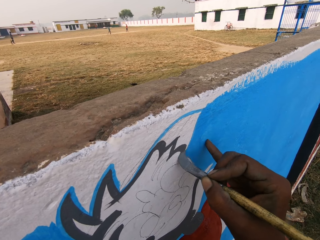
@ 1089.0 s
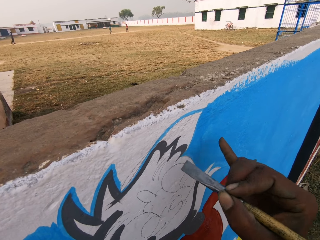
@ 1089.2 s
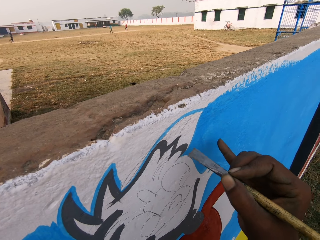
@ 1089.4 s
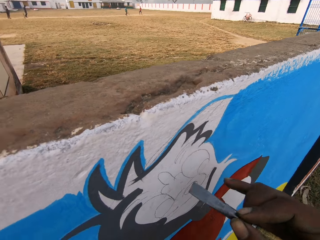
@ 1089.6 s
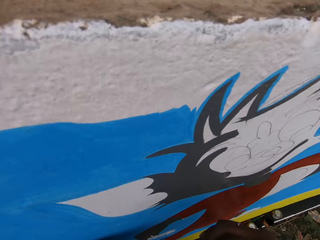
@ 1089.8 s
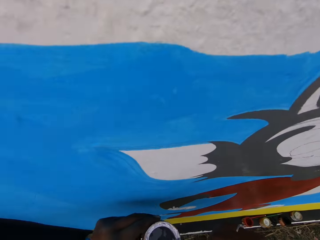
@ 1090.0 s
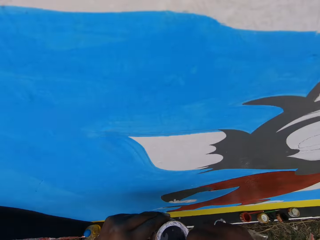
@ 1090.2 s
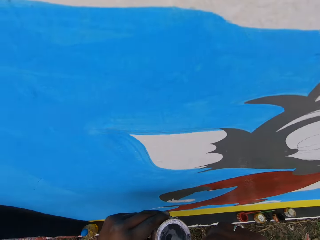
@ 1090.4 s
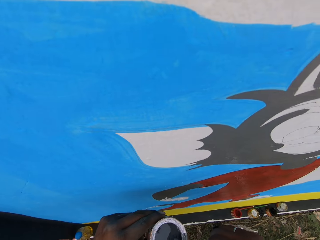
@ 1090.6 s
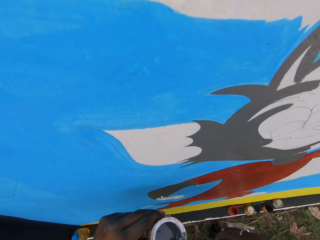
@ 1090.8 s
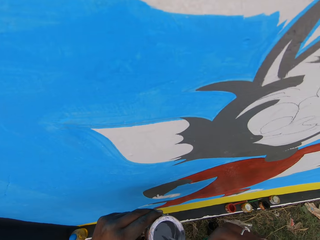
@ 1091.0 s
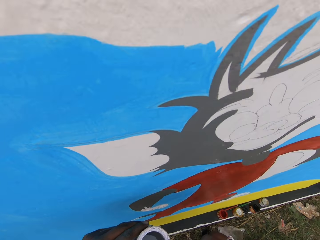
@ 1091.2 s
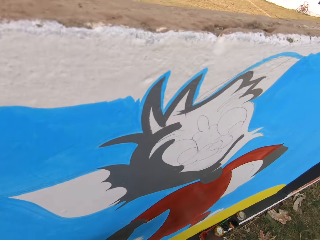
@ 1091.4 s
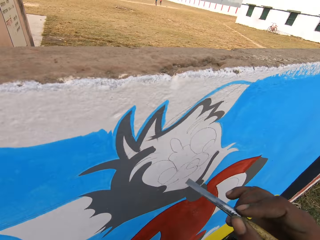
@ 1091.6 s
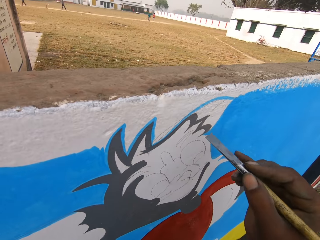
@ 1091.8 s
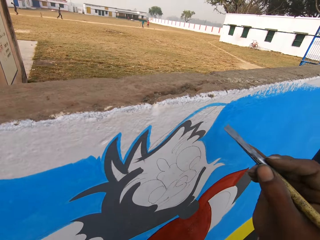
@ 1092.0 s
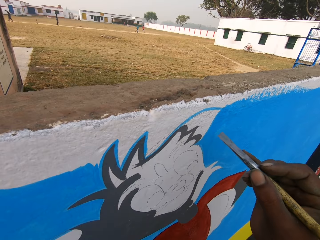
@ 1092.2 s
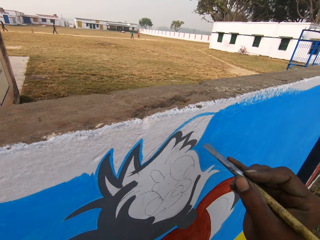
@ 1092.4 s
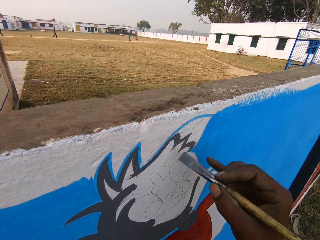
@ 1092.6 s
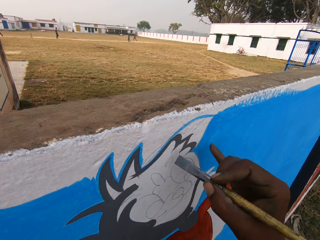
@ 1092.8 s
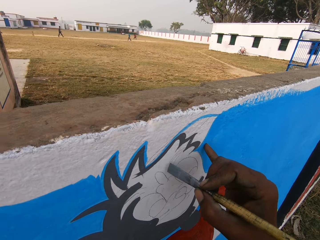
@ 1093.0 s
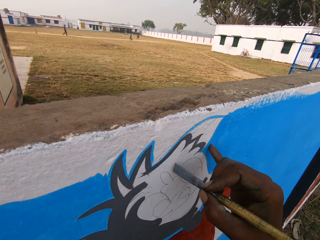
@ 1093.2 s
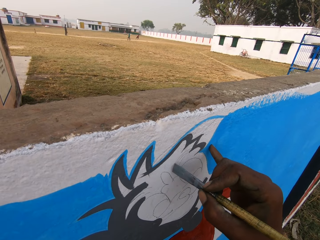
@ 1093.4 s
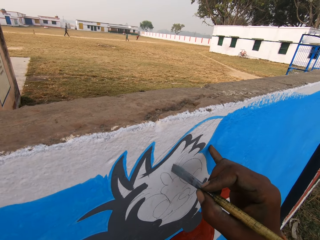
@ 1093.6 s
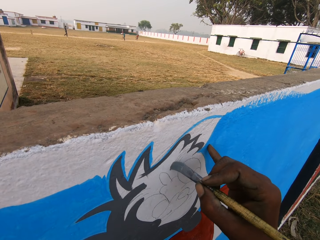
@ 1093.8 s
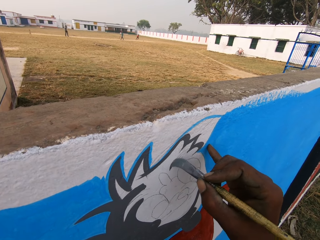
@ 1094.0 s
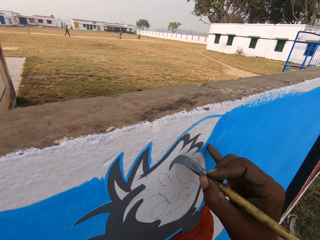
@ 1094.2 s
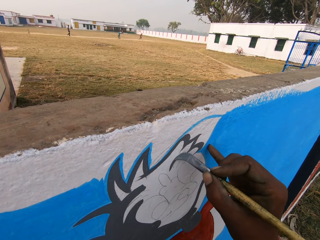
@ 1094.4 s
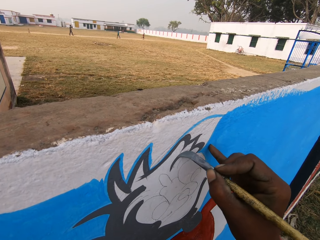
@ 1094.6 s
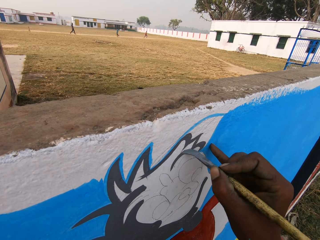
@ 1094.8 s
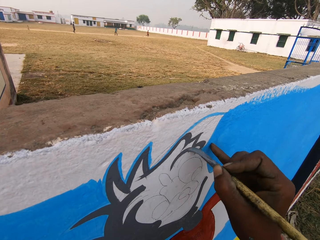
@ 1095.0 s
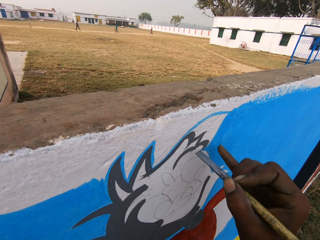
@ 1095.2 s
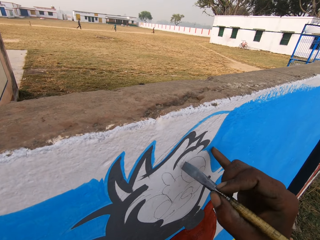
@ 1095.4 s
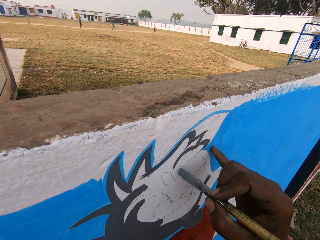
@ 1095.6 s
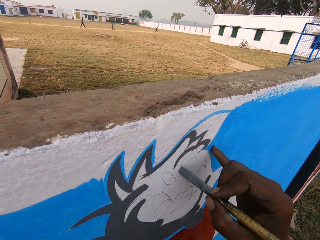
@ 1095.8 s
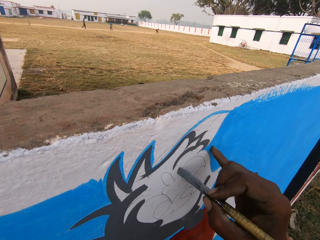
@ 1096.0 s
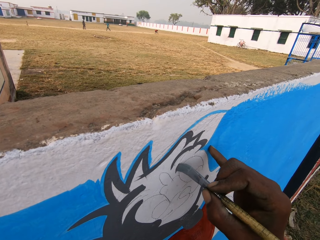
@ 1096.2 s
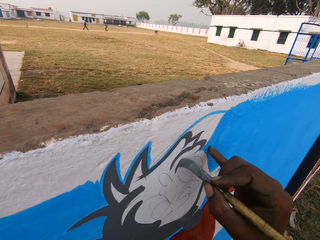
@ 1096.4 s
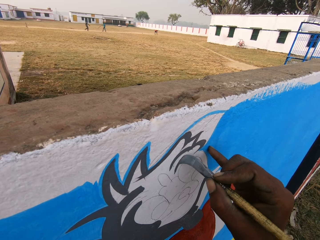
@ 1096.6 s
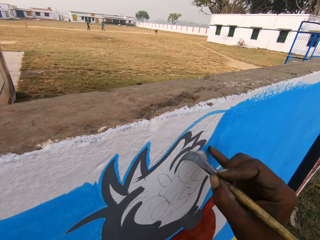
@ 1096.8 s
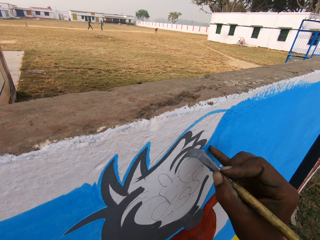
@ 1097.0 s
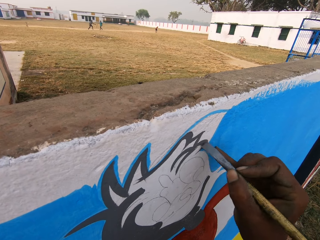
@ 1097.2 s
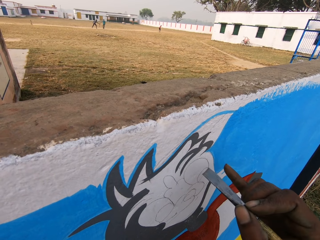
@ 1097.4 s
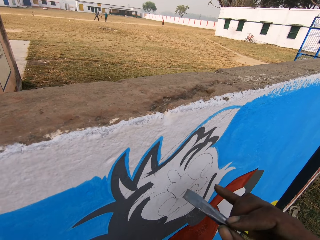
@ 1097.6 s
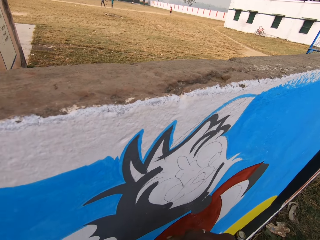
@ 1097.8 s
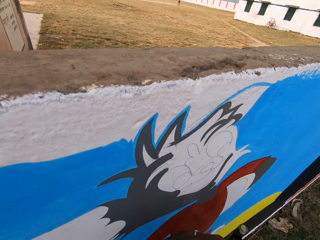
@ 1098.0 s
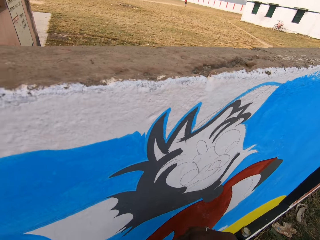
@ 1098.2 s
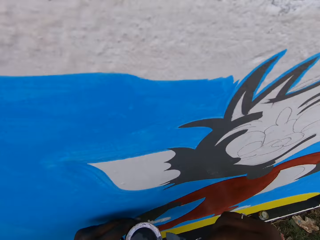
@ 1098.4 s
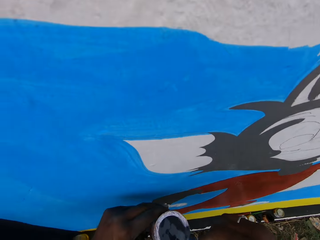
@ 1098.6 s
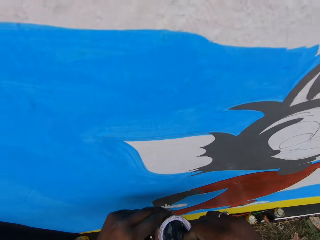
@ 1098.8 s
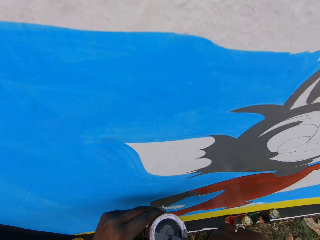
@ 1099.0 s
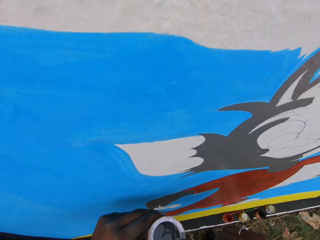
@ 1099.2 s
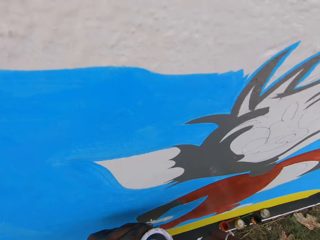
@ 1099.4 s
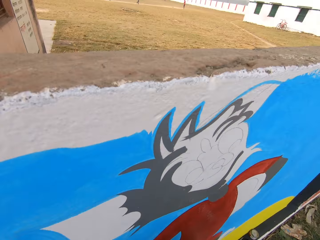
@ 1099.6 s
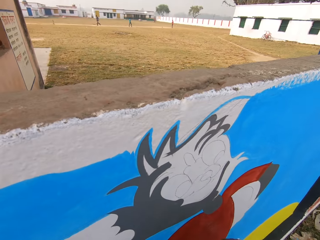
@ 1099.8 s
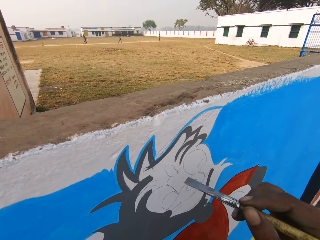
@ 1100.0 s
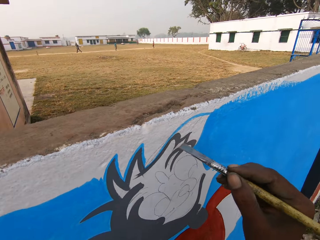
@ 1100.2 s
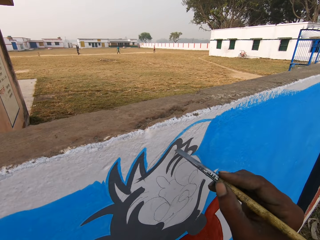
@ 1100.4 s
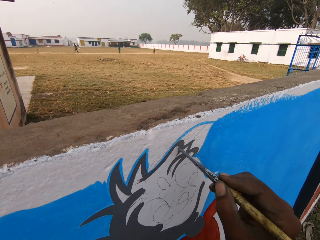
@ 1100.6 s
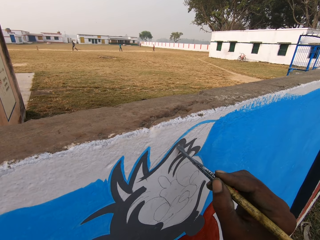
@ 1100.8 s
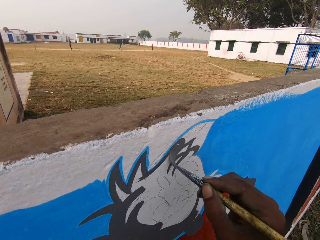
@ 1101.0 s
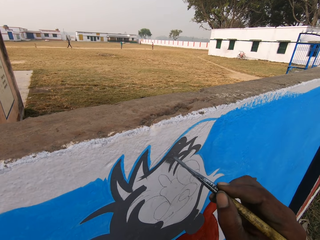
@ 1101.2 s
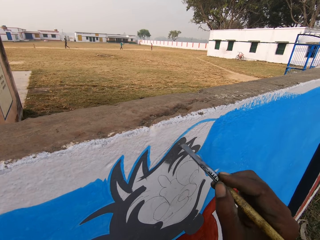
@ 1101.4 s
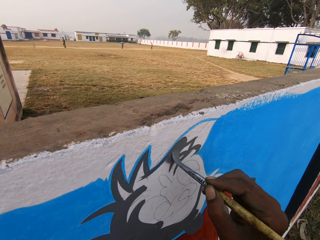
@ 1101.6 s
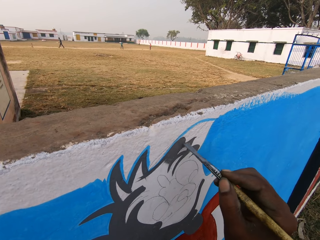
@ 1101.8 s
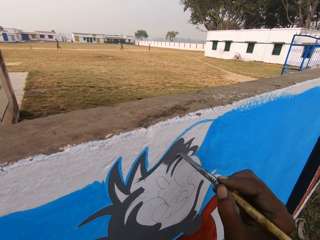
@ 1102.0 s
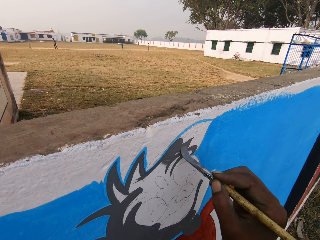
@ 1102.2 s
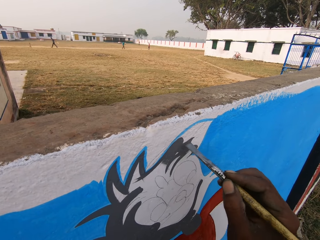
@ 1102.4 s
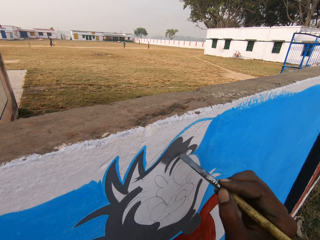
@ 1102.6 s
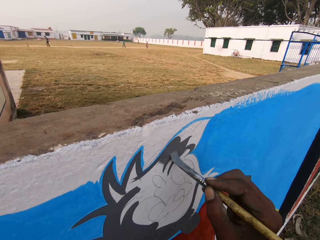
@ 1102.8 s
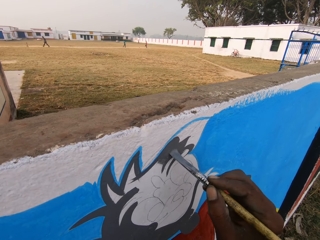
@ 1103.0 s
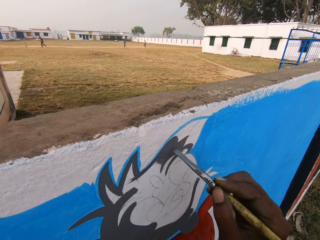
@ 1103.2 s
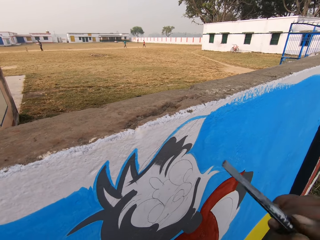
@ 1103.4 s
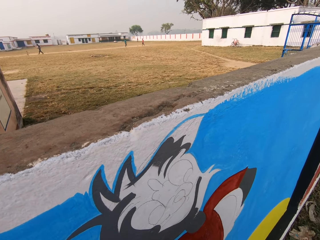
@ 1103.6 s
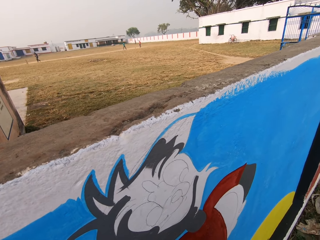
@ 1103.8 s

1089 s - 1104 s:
The camera wearer dips the brush into the can of paint in his left hand. He paints the wall with the paint brush in his right hand. He dips the brush into the can of paint in his left hand. He paints the wall with the paint brush in his right hand.

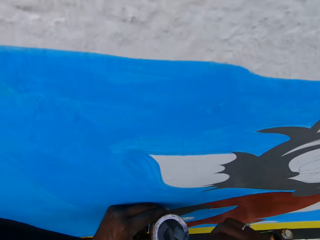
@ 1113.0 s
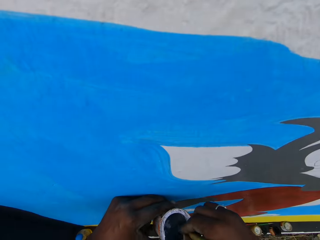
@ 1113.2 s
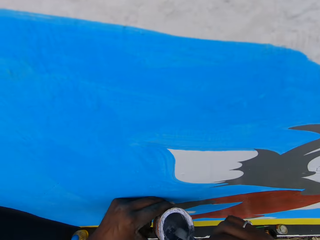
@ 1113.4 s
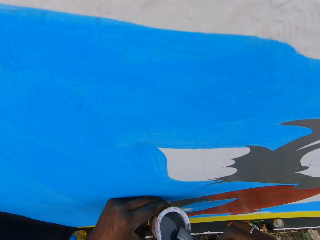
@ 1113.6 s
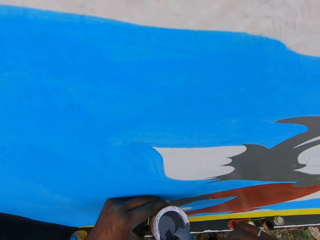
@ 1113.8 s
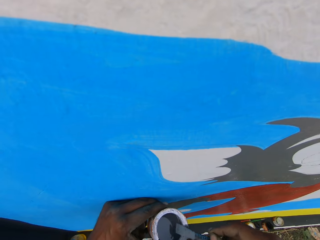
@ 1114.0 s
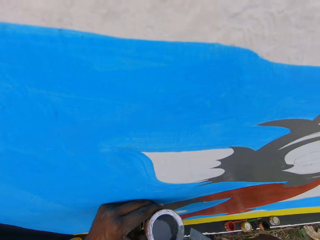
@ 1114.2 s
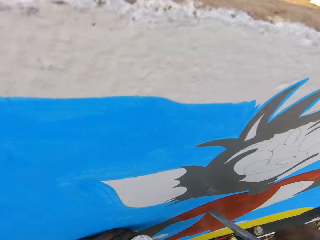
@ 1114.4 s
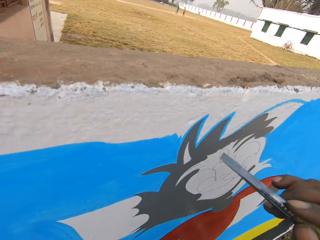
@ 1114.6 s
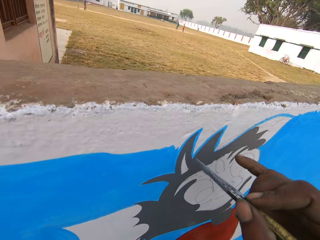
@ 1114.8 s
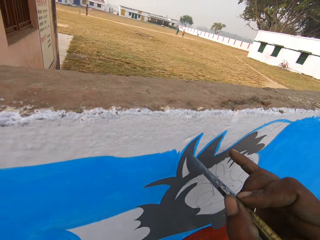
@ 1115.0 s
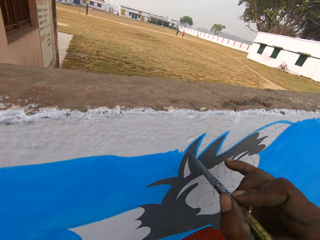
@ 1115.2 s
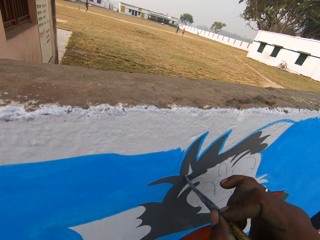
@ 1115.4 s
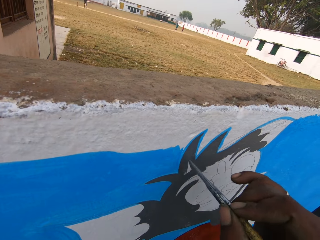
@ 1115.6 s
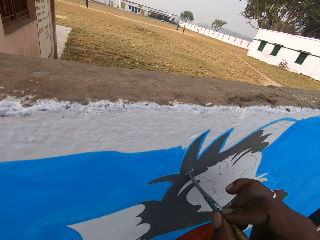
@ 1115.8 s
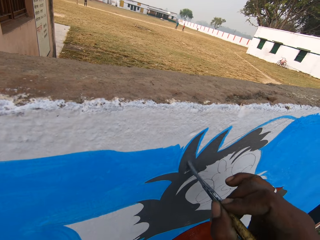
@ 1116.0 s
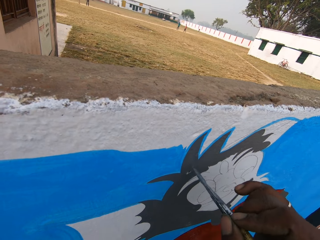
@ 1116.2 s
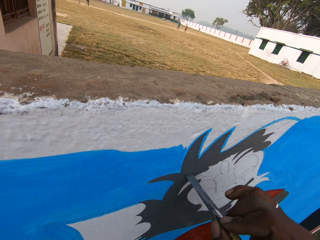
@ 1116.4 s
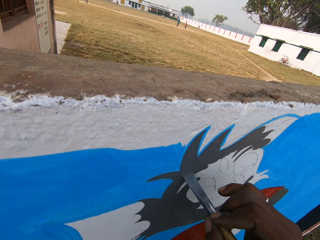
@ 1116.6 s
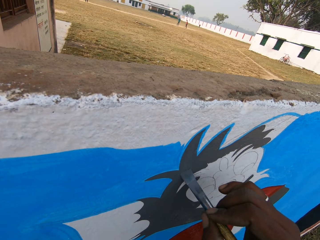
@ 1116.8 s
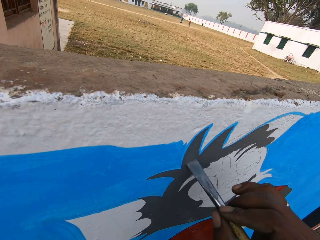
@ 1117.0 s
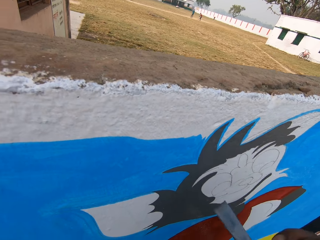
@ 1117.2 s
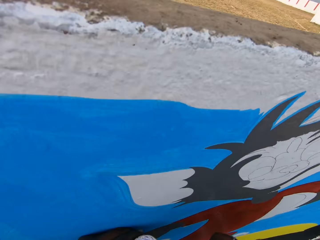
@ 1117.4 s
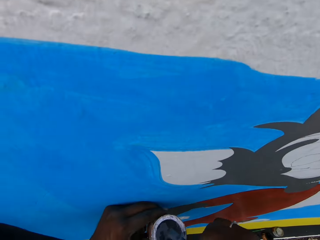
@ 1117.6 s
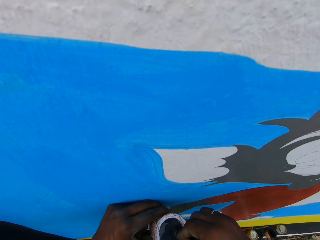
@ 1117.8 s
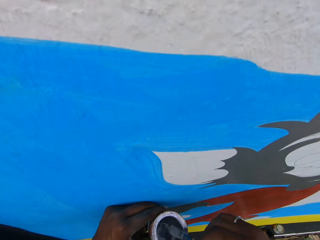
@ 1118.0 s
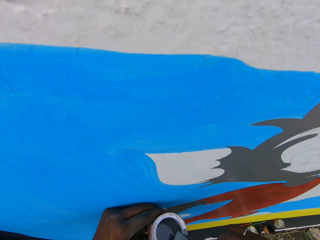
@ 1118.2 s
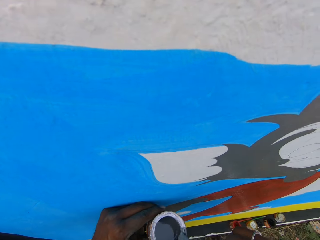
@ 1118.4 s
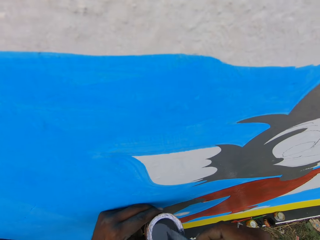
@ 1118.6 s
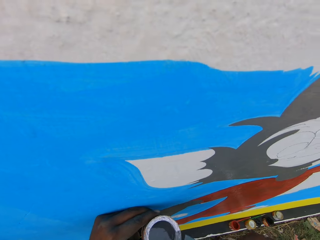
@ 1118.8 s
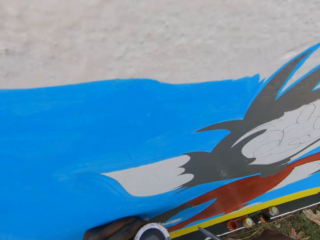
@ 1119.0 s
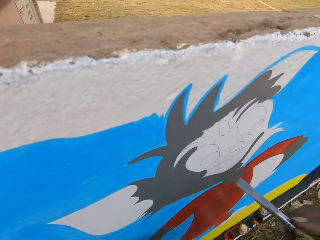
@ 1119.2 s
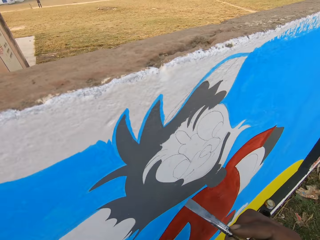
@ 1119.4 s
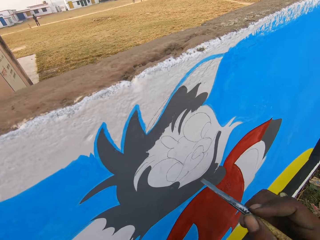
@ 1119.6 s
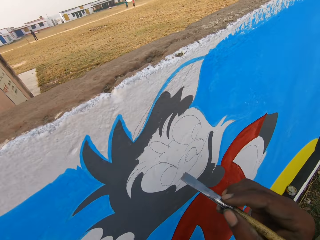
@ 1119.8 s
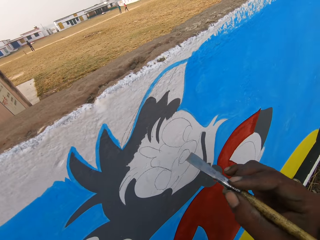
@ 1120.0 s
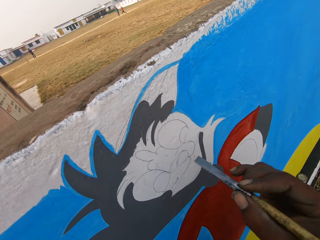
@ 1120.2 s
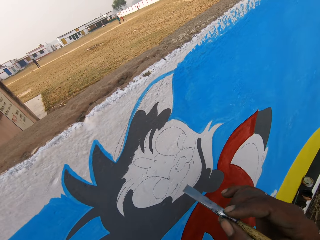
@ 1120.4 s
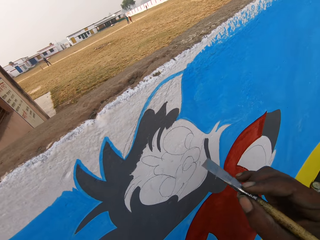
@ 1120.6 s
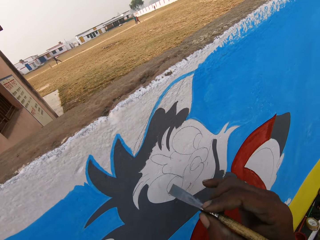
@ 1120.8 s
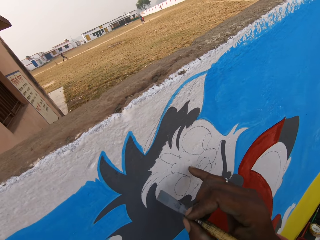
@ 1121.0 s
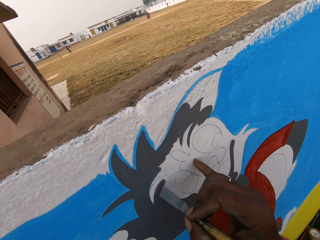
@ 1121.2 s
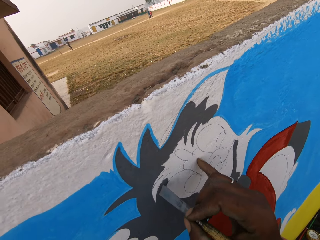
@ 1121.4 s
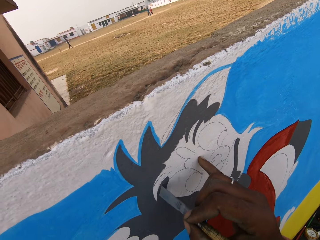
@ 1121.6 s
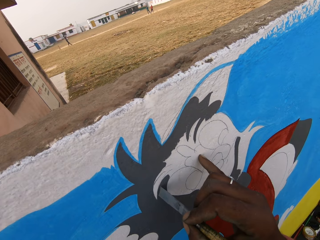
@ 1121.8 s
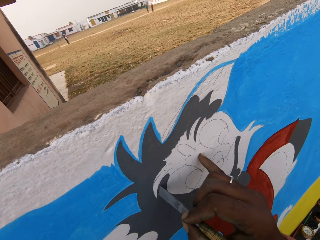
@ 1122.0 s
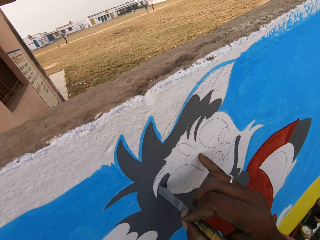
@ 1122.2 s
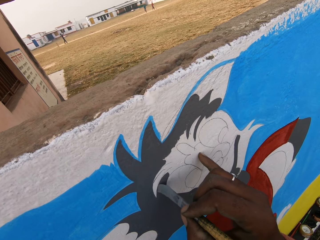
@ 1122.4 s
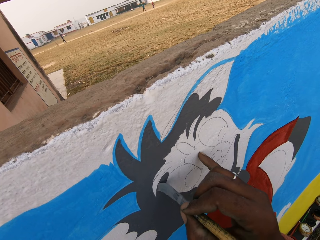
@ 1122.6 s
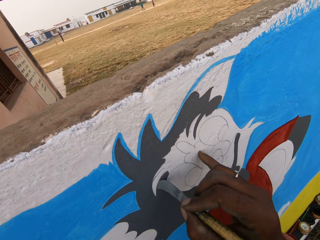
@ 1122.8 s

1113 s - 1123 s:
The camera wearer dips the brush into the can of paint in his left hand. He paints the wall with the paint brush in his right hand. He dips the brush into the can of paint in his left hand. He paints the wall with the paint brush in his right hand.
